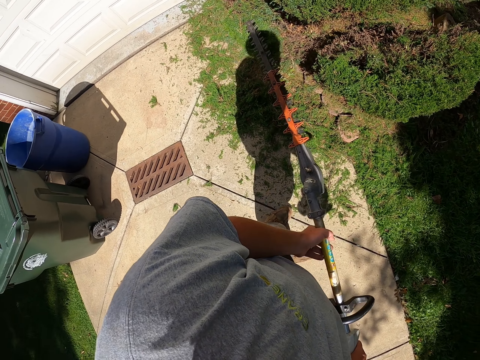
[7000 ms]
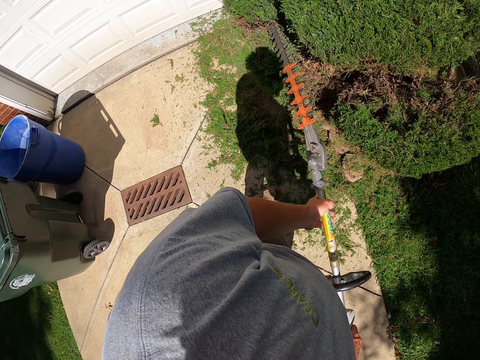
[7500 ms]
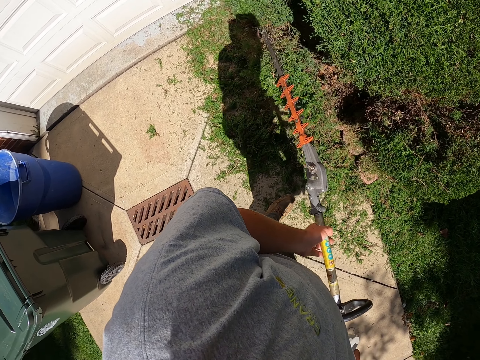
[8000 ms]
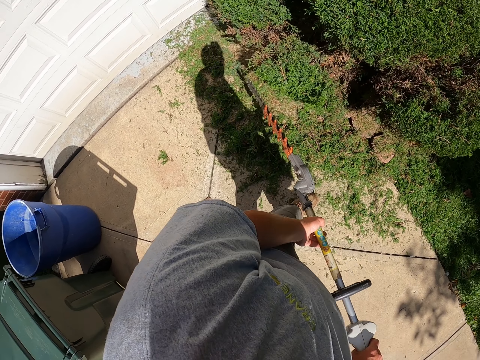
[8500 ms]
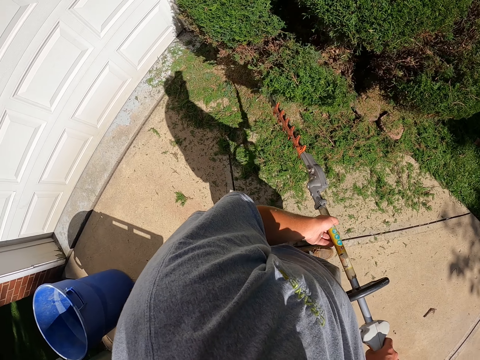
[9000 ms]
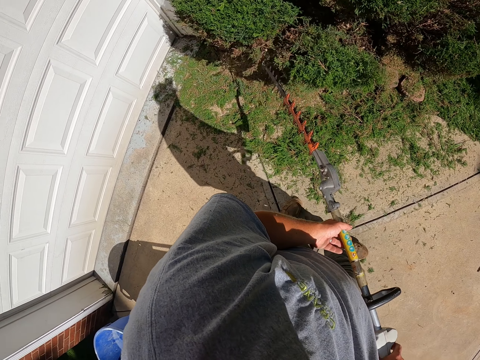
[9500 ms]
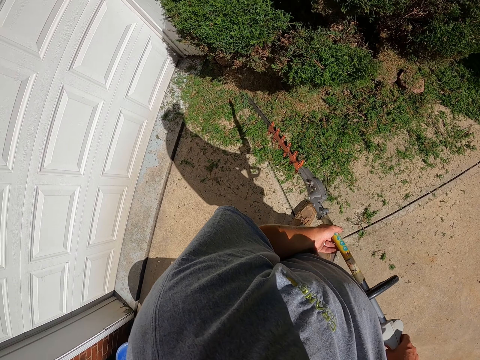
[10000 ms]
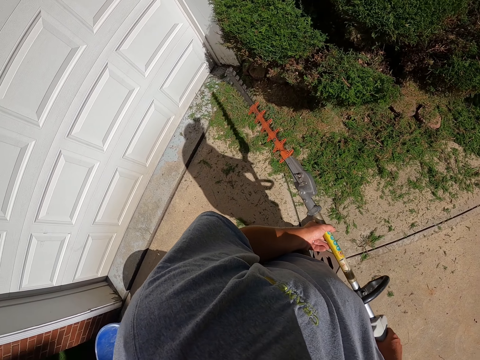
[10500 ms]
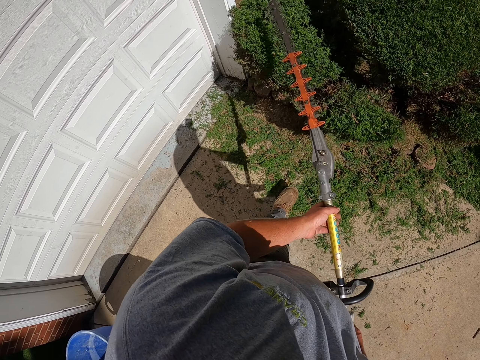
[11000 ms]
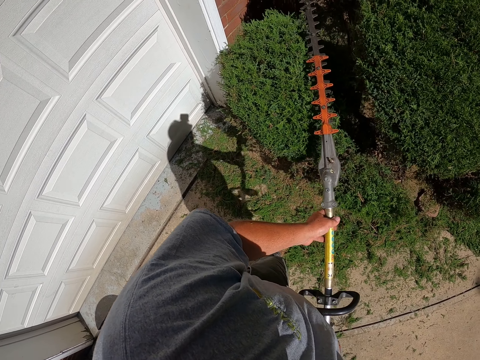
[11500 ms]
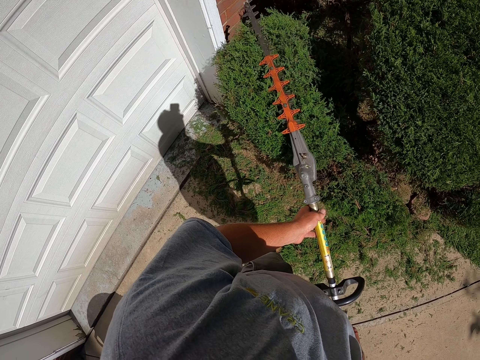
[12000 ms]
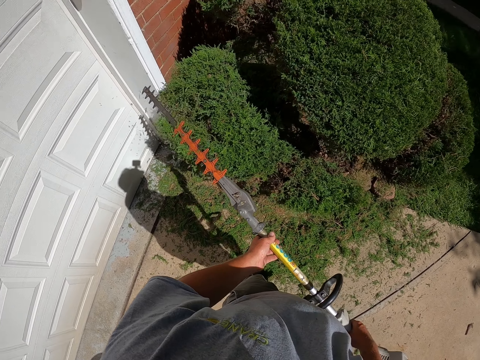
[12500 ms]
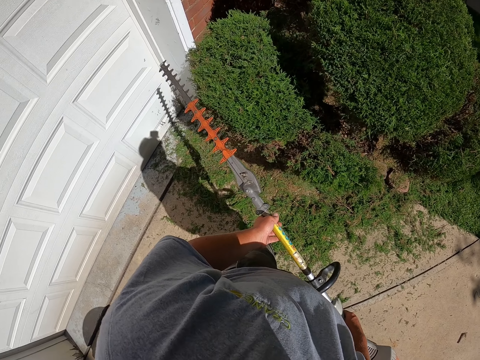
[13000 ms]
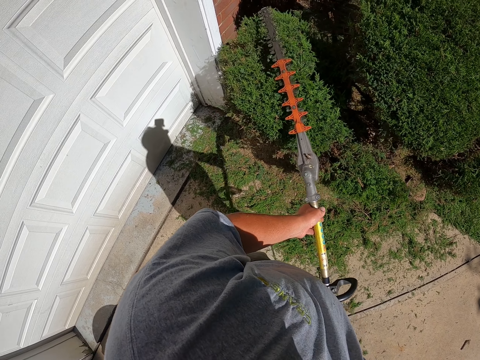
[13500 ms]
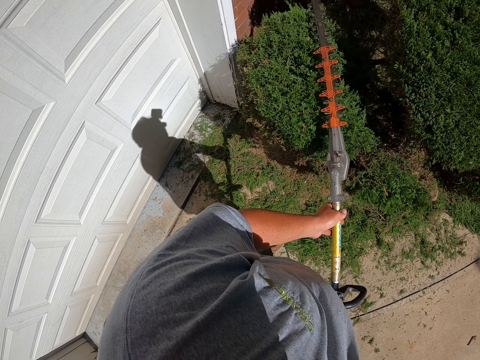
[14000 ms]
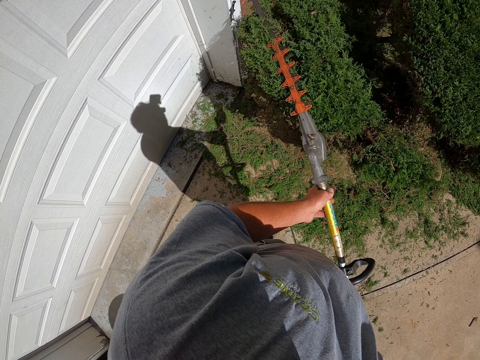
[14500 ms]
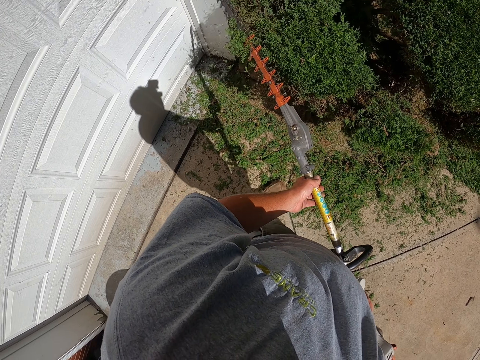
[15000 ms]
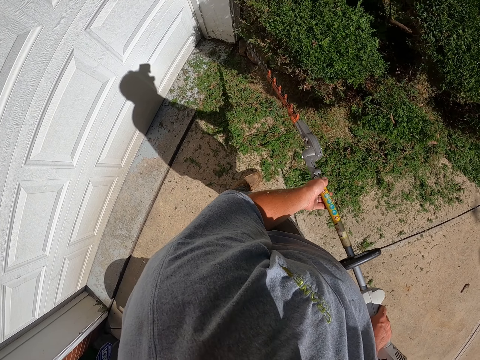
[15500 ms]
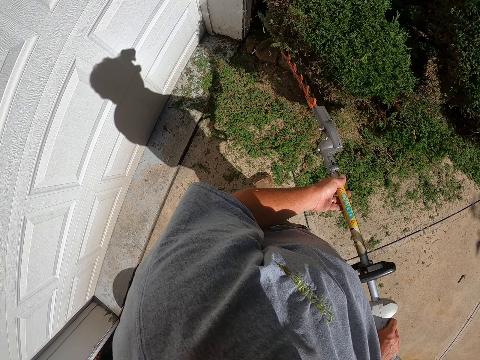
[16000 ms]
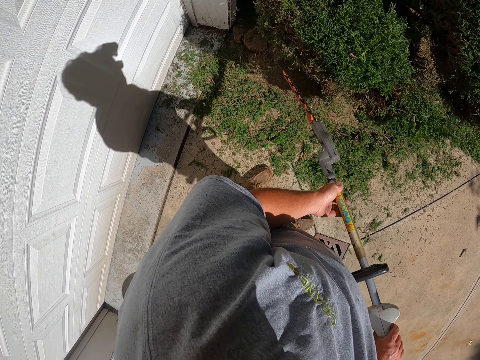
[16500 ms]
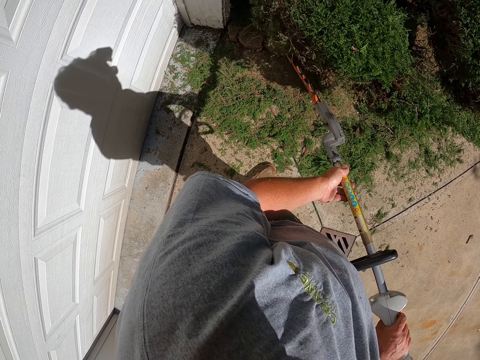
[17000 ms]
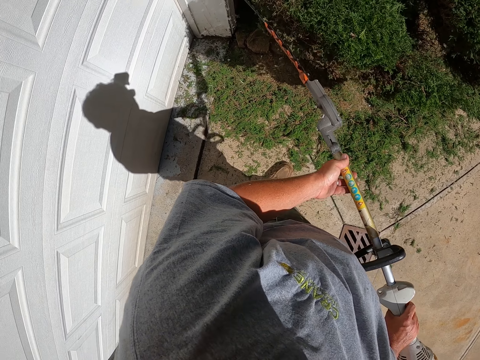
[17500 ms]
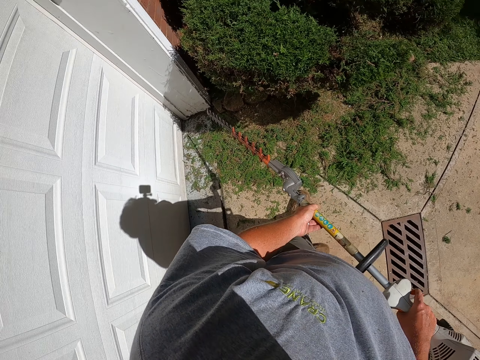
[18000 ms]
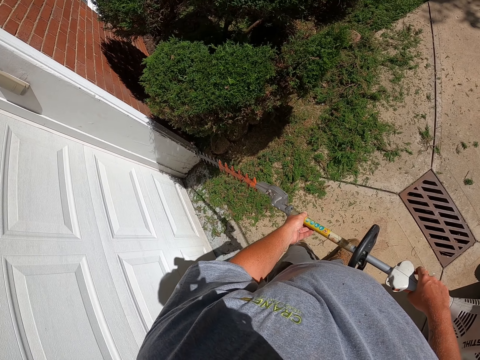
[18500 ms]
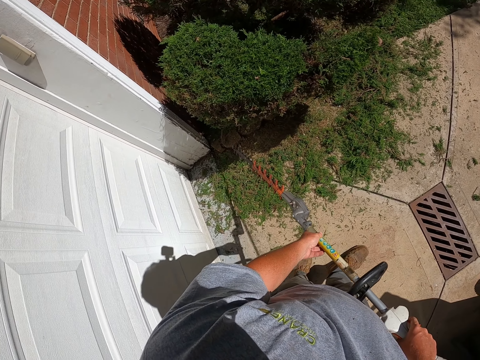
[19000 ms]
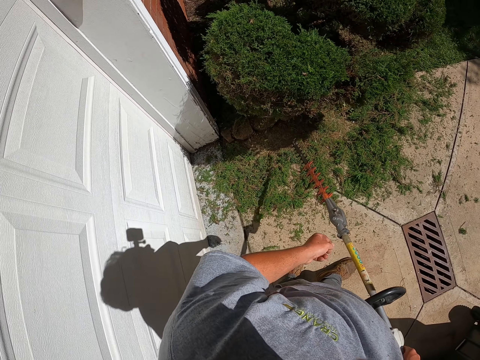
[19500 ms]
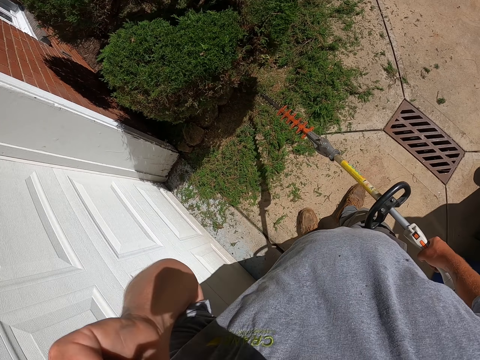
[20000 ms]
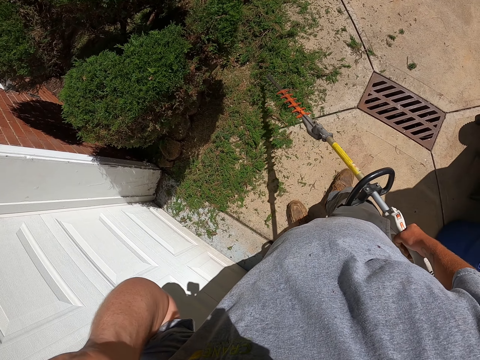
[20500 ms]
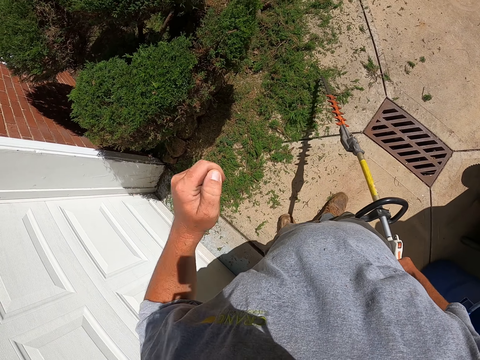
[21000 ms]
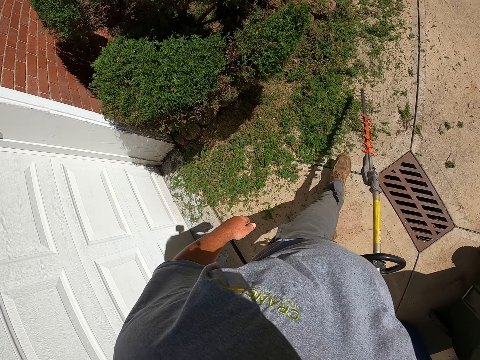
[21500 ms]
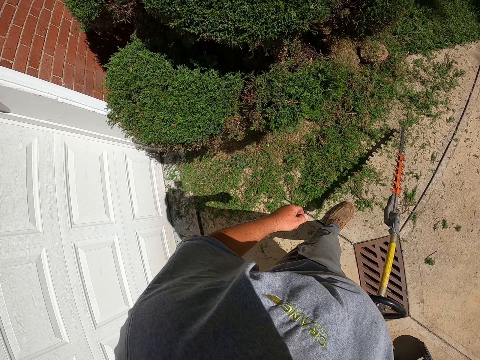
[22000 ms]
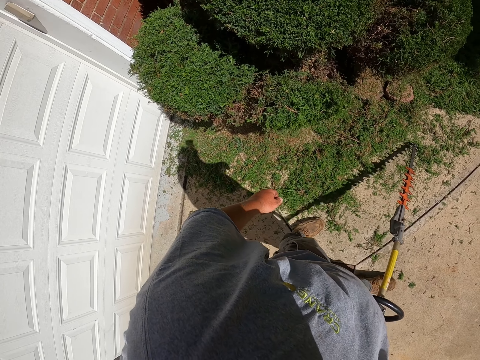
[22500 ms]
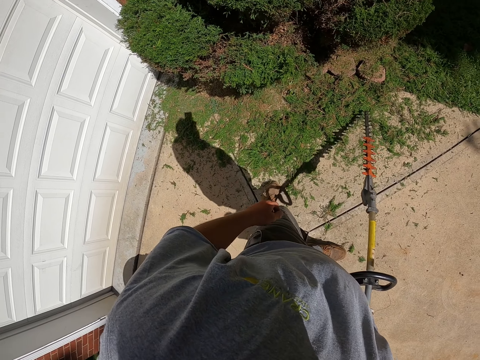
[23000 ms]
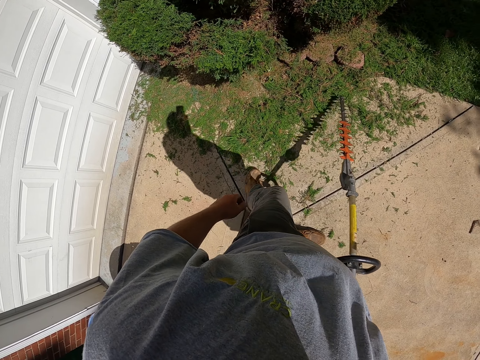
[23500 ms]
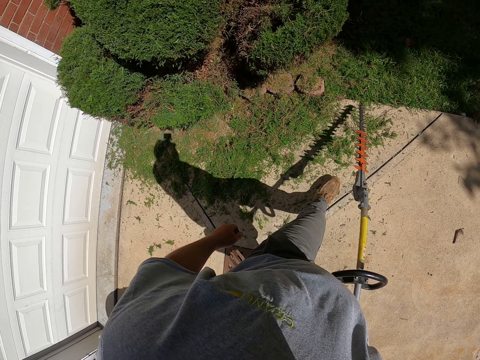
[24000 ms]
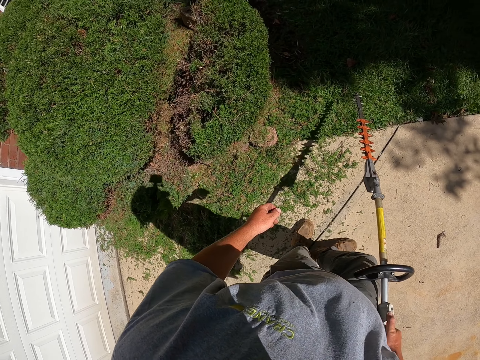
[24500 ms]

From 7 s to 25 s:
The camera wearer trims the shrub with the hedge trimmer and walks around. He holds the hedge trimmer. He lifts his hand and puts down his hand. He holds the hedge trimmer. He moves around the shrub.

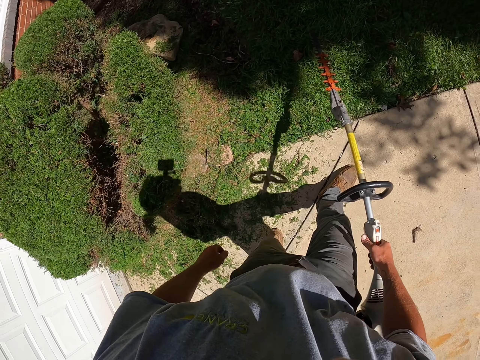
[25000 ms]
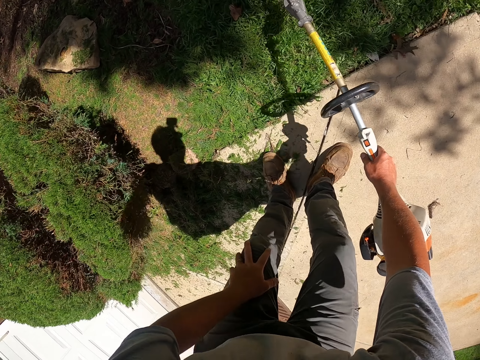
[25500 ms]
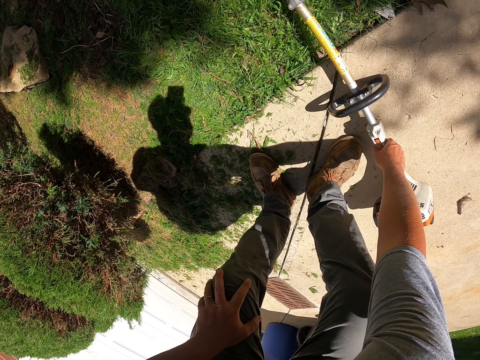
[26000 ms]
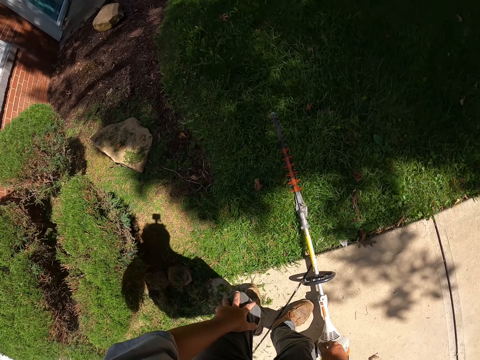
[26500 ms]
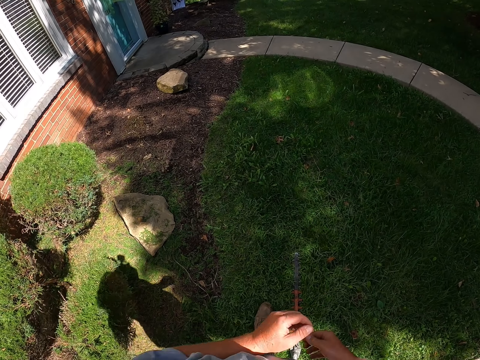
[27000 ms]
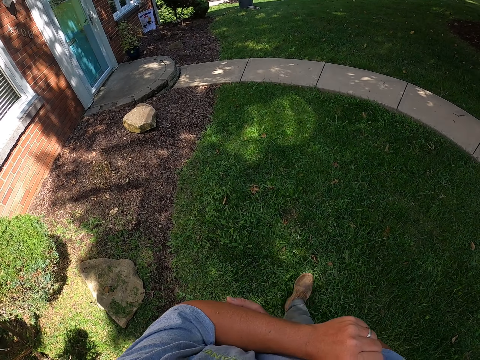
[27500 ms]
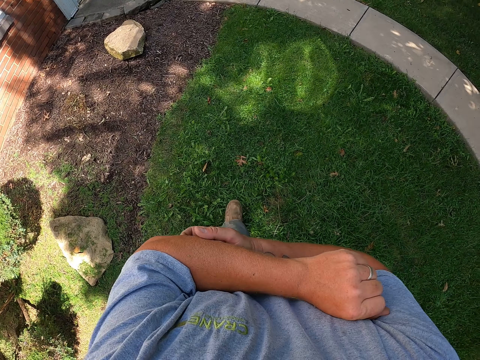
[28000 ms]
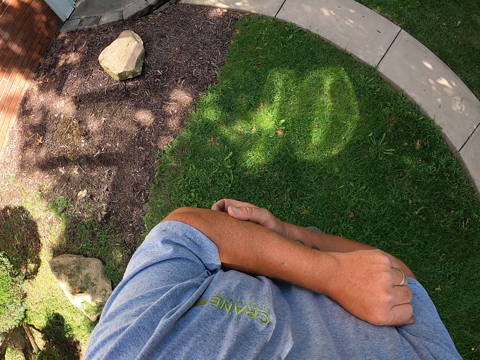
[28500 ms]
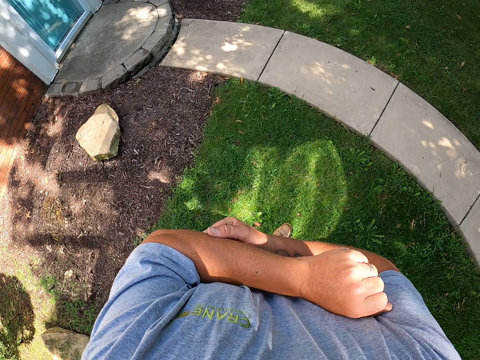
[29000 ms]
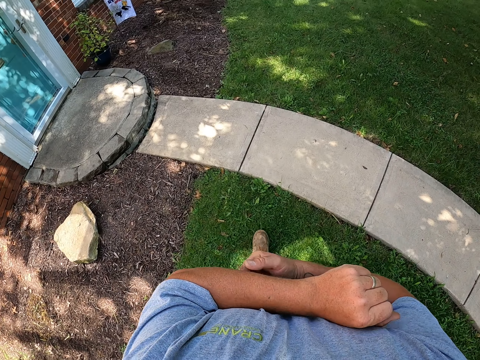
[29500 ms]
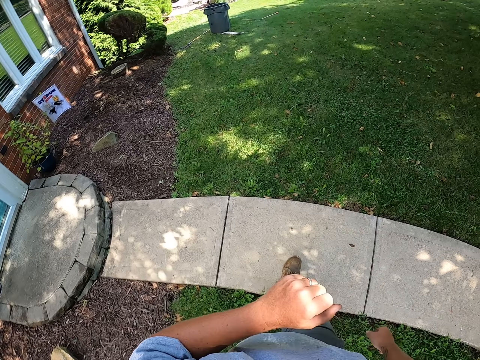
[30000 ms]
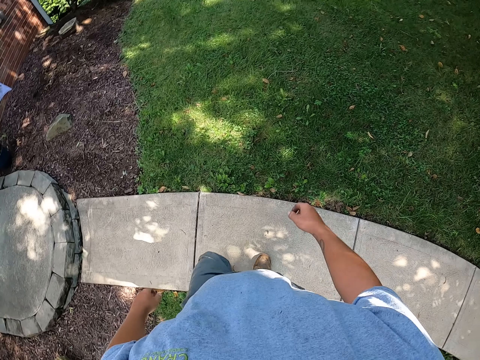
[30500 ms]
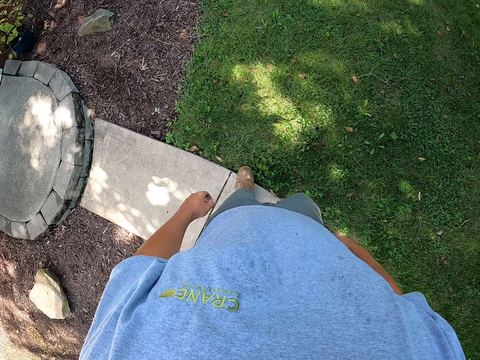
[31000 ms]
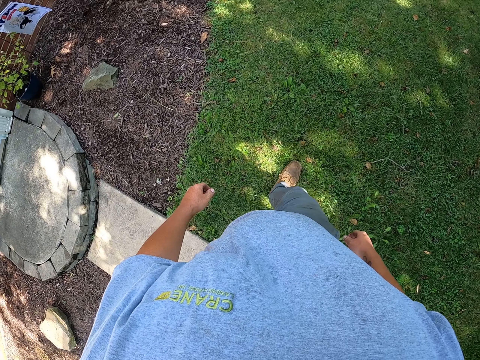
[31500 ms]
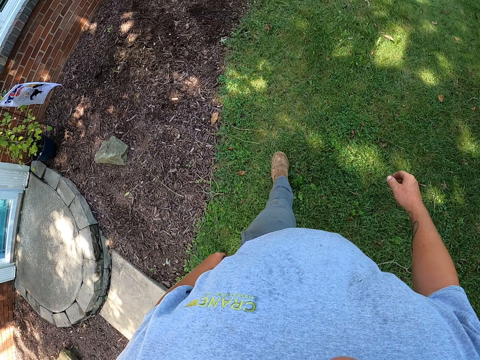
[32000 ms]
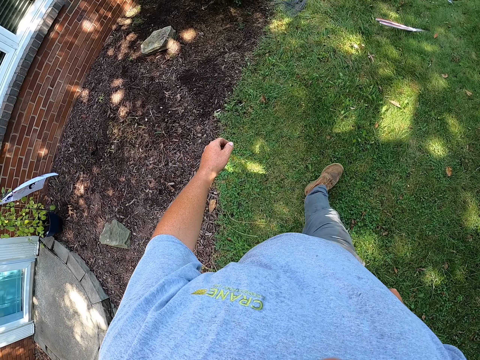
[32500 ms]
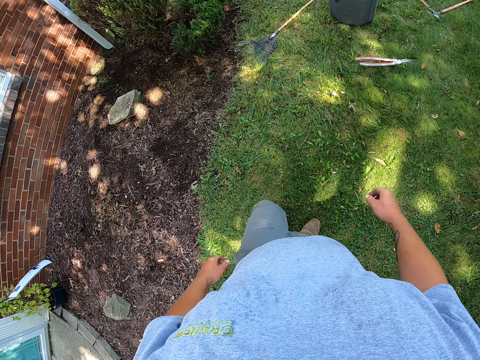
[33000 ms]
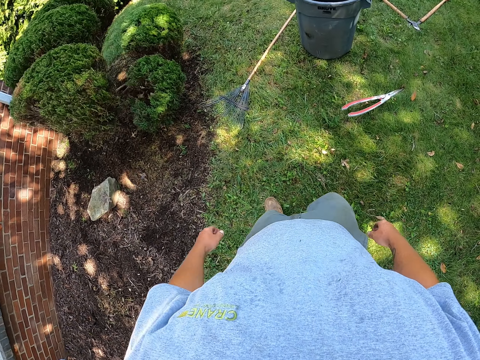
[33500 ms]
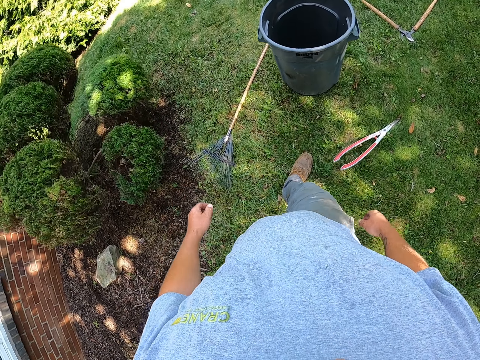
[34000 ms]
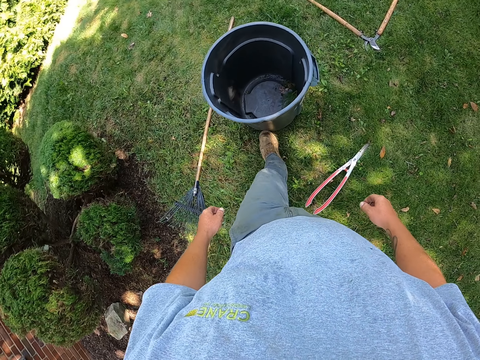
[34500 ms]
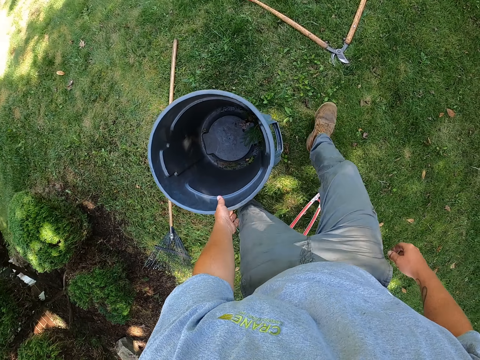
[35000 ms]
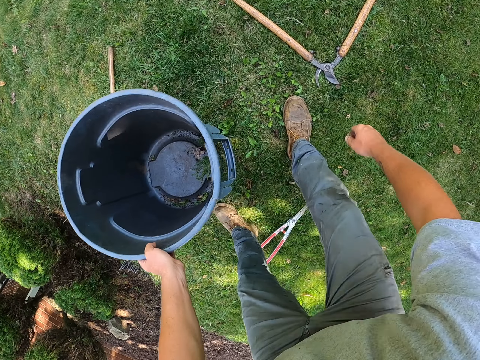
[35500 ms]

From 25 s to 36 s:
The camera wearer puts down the hedge trimmer. He walks away from the shrubs. He scratches his arm with his hand. He walks around. He walks around again. He holds the dustbin.
